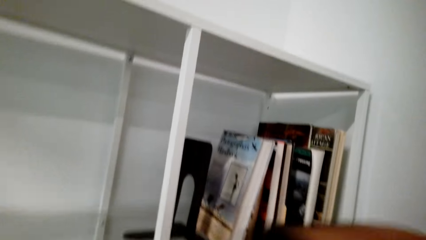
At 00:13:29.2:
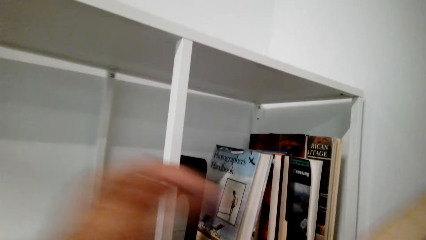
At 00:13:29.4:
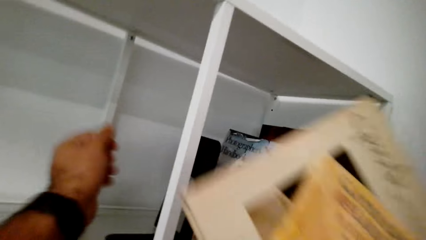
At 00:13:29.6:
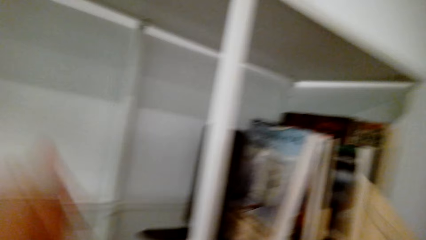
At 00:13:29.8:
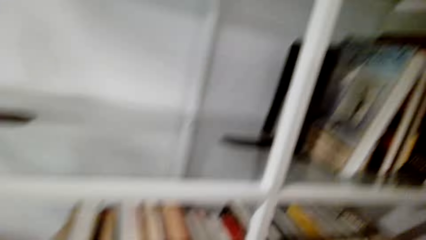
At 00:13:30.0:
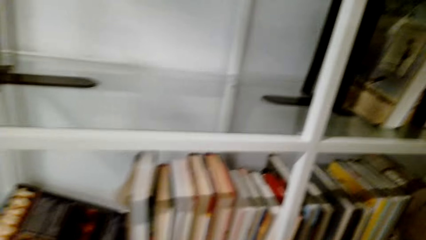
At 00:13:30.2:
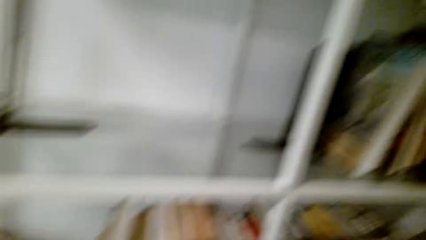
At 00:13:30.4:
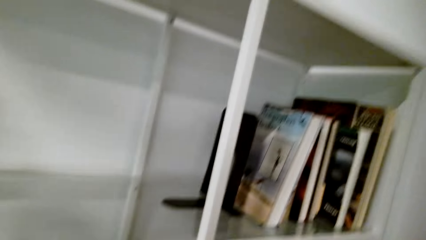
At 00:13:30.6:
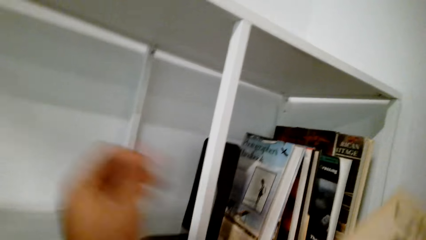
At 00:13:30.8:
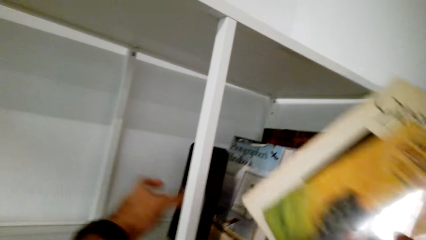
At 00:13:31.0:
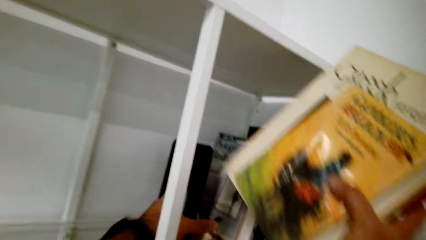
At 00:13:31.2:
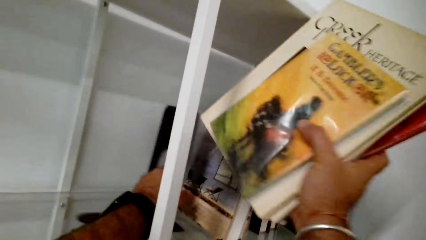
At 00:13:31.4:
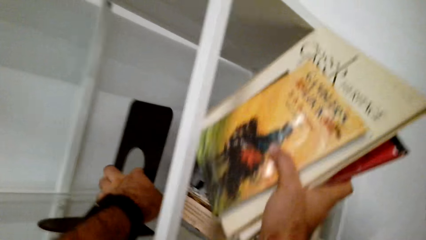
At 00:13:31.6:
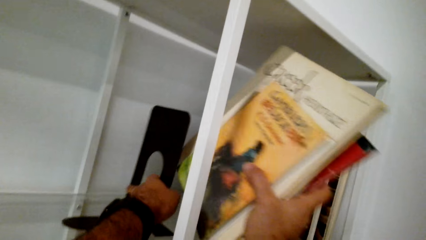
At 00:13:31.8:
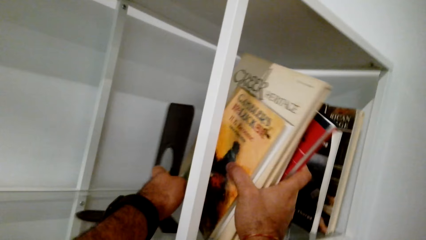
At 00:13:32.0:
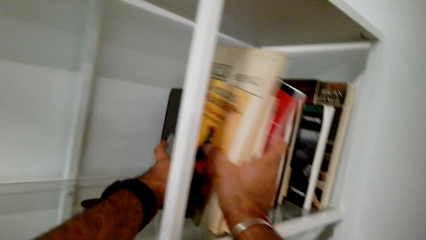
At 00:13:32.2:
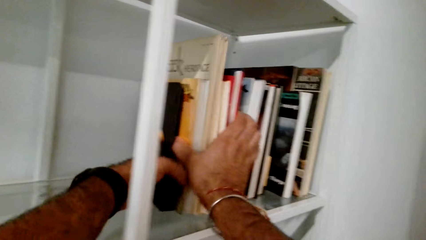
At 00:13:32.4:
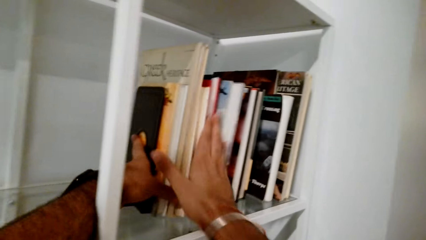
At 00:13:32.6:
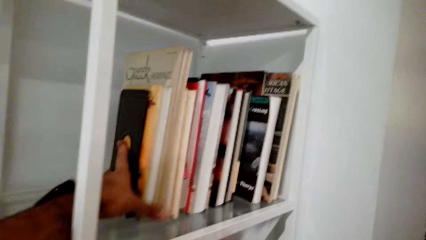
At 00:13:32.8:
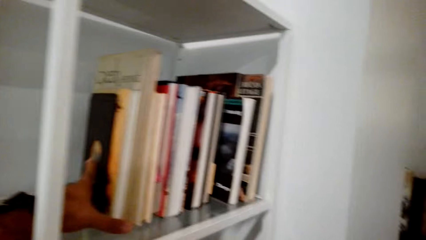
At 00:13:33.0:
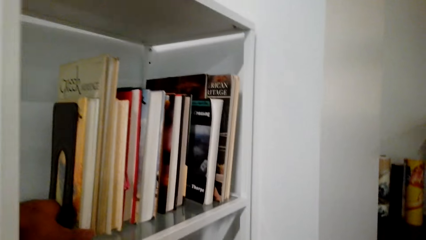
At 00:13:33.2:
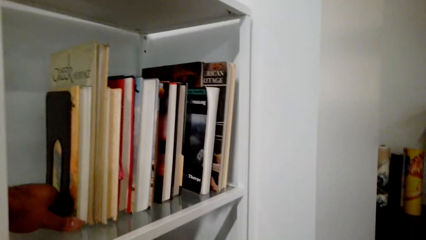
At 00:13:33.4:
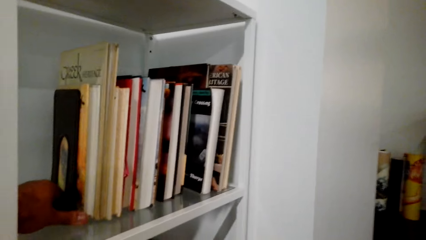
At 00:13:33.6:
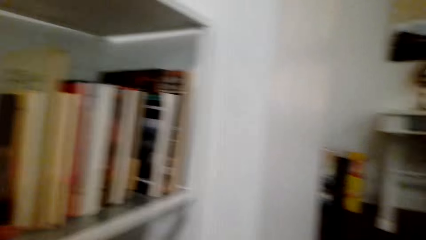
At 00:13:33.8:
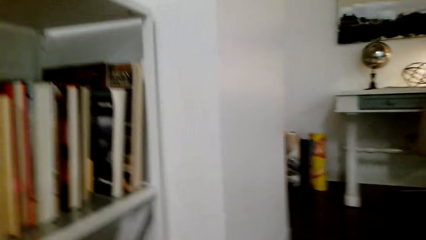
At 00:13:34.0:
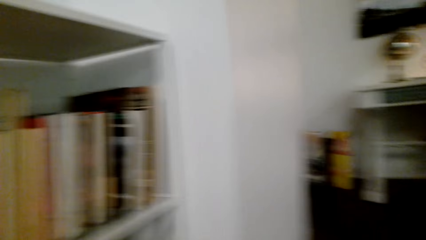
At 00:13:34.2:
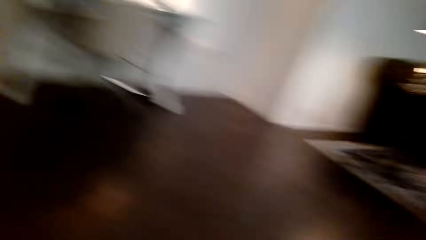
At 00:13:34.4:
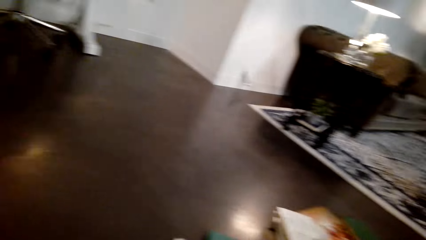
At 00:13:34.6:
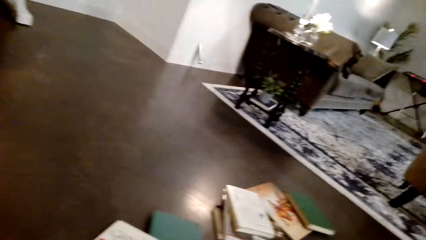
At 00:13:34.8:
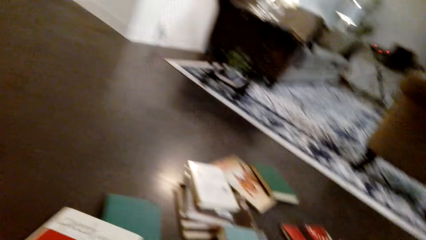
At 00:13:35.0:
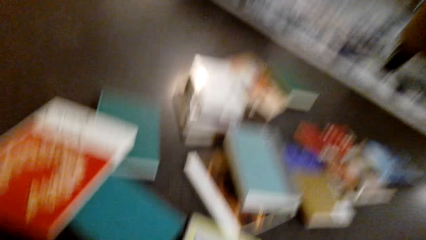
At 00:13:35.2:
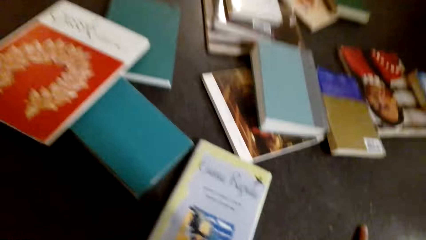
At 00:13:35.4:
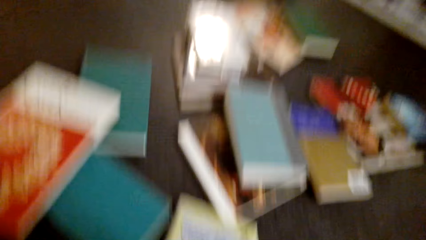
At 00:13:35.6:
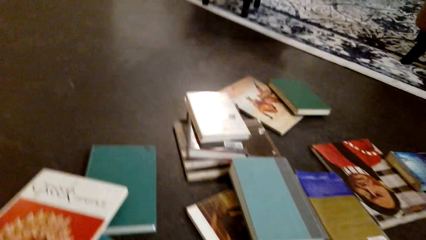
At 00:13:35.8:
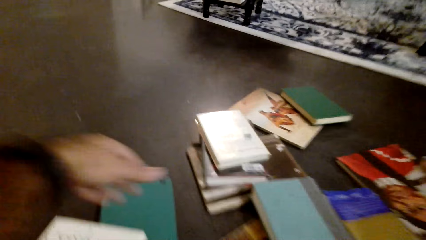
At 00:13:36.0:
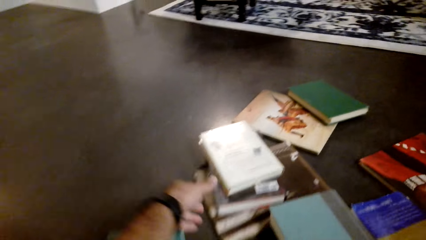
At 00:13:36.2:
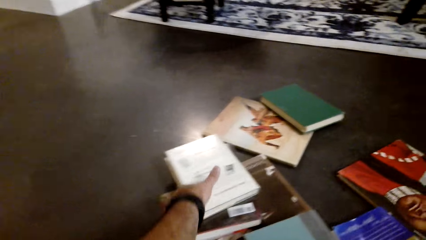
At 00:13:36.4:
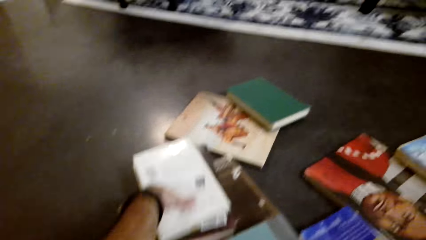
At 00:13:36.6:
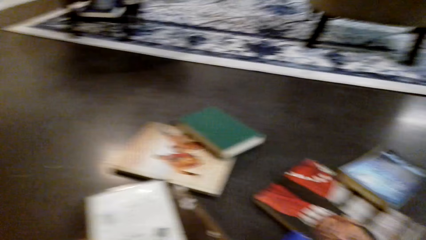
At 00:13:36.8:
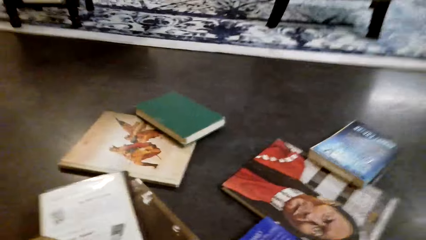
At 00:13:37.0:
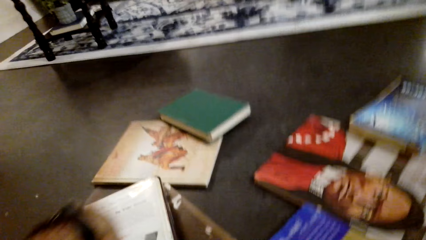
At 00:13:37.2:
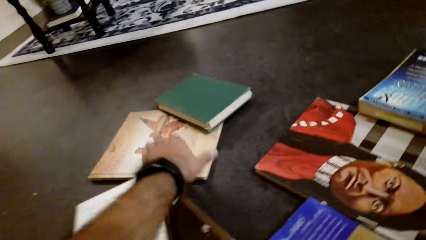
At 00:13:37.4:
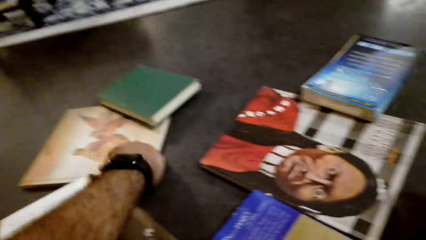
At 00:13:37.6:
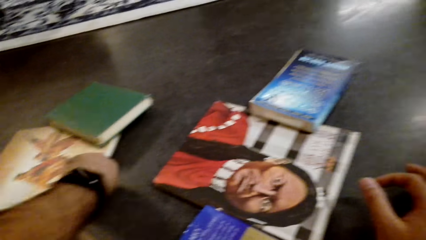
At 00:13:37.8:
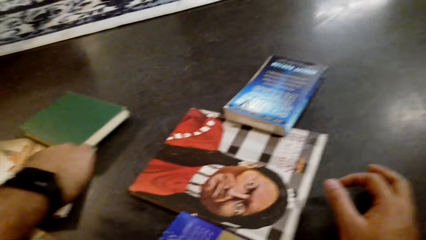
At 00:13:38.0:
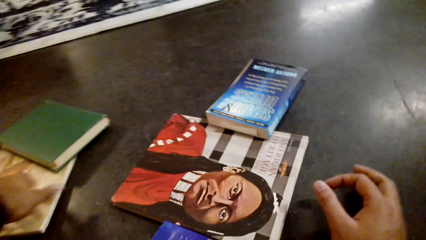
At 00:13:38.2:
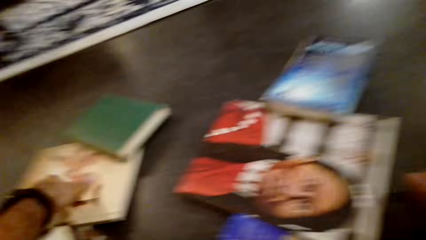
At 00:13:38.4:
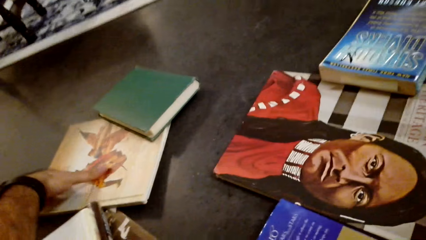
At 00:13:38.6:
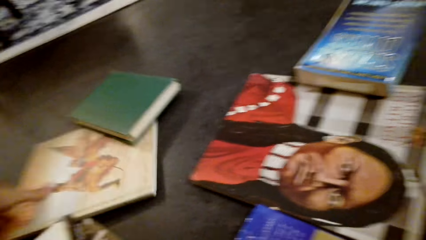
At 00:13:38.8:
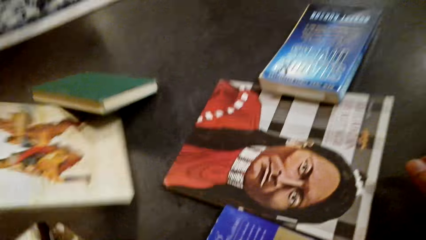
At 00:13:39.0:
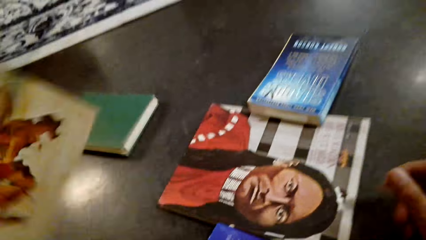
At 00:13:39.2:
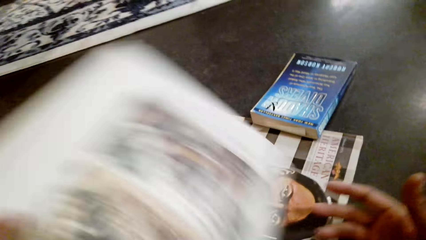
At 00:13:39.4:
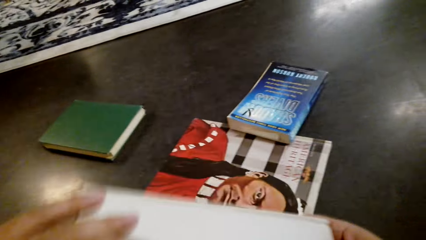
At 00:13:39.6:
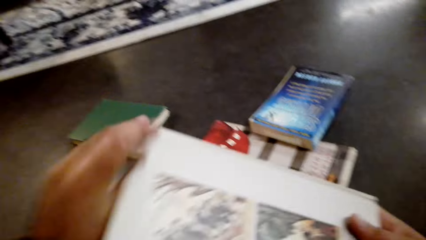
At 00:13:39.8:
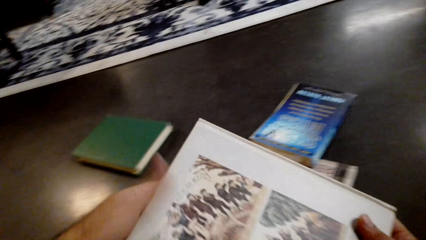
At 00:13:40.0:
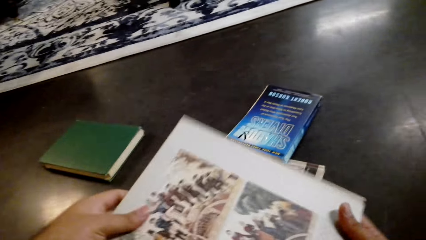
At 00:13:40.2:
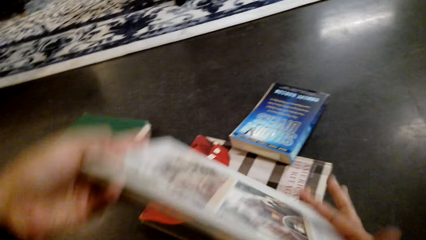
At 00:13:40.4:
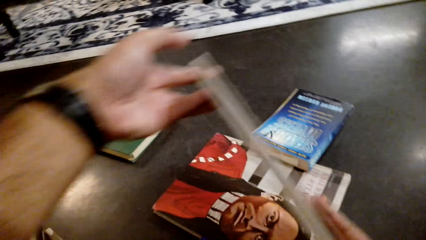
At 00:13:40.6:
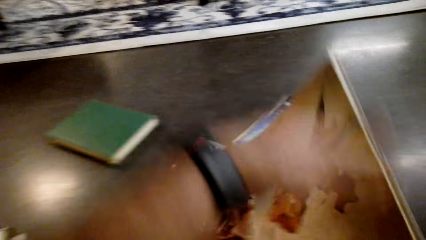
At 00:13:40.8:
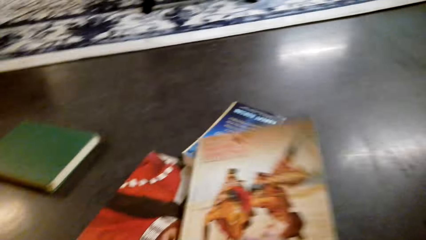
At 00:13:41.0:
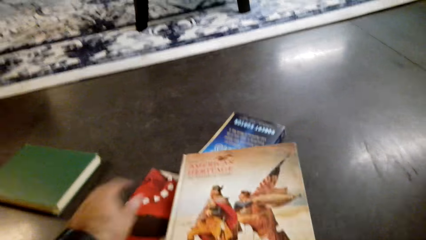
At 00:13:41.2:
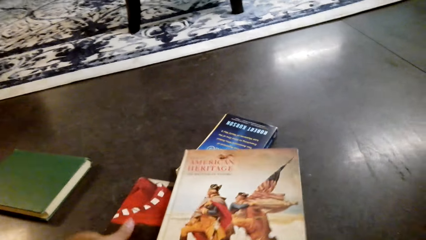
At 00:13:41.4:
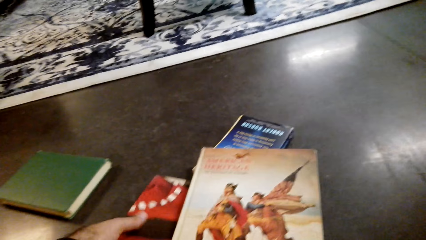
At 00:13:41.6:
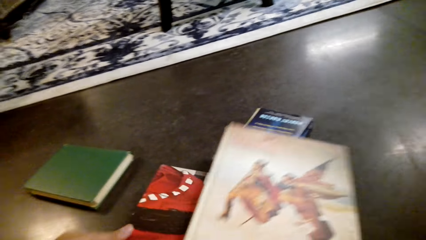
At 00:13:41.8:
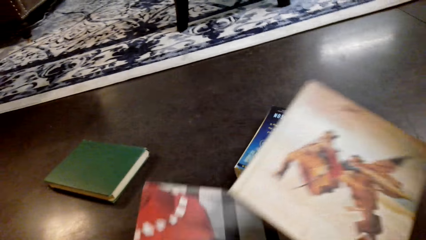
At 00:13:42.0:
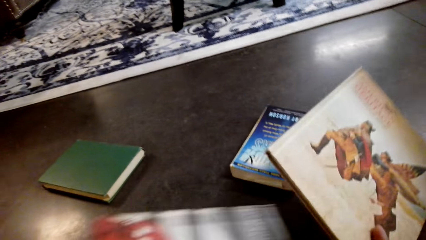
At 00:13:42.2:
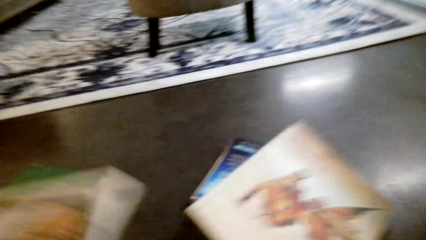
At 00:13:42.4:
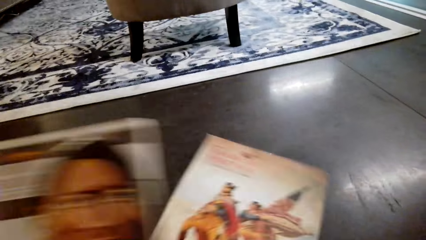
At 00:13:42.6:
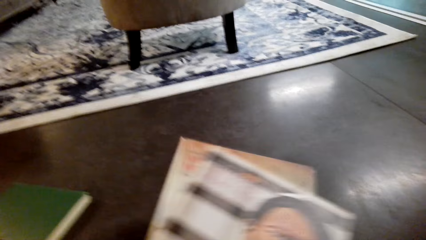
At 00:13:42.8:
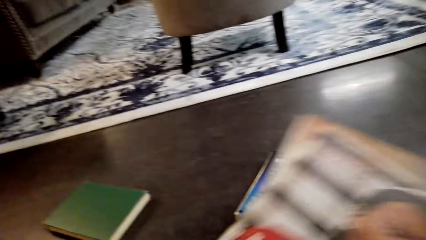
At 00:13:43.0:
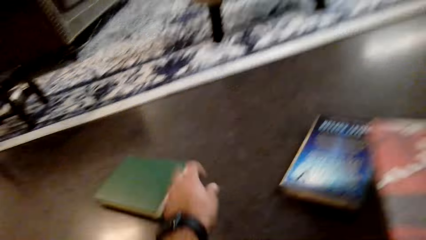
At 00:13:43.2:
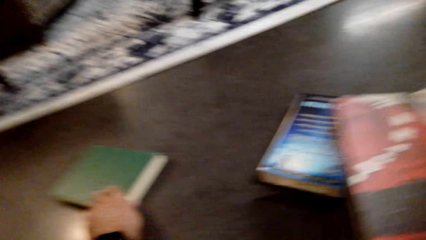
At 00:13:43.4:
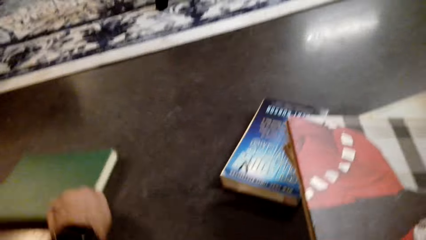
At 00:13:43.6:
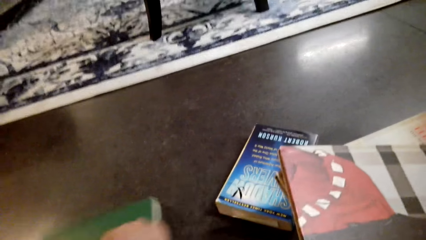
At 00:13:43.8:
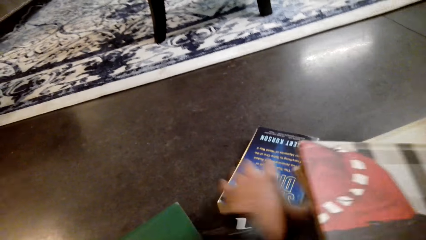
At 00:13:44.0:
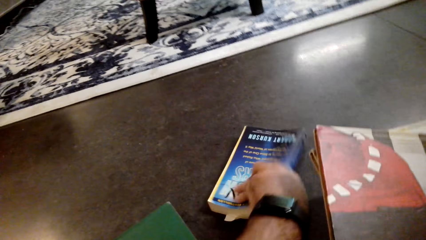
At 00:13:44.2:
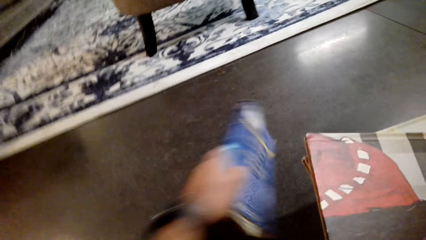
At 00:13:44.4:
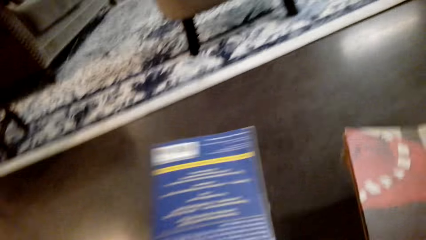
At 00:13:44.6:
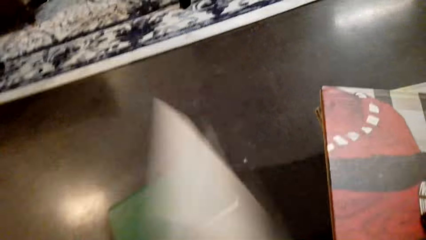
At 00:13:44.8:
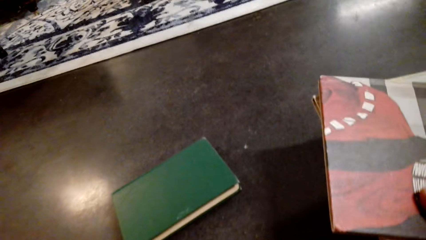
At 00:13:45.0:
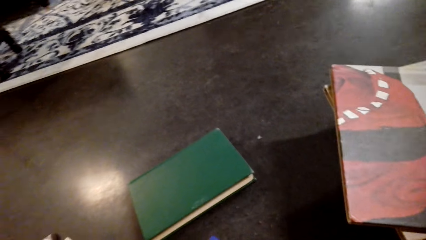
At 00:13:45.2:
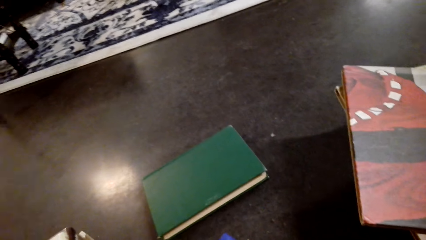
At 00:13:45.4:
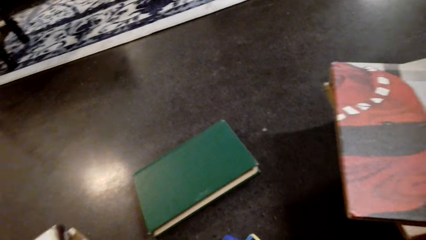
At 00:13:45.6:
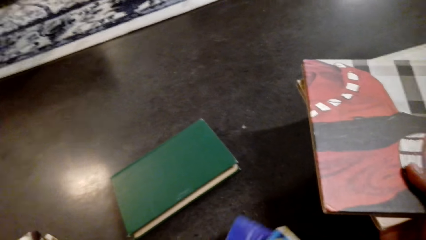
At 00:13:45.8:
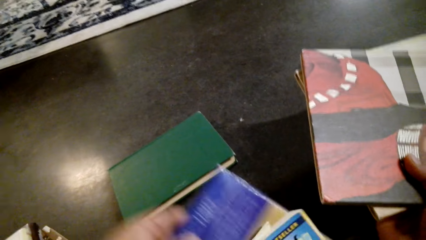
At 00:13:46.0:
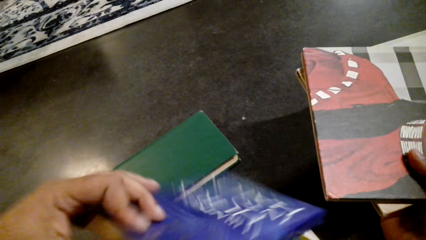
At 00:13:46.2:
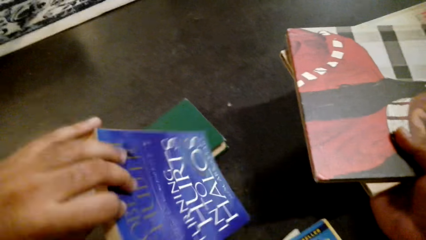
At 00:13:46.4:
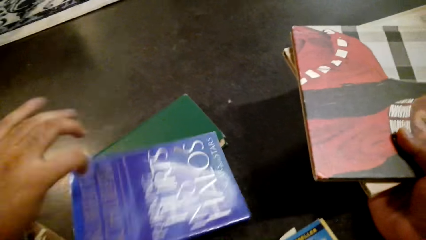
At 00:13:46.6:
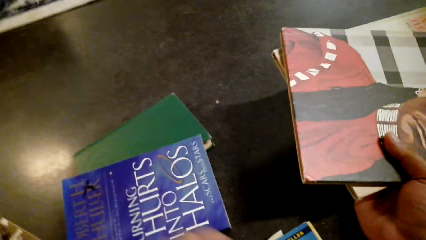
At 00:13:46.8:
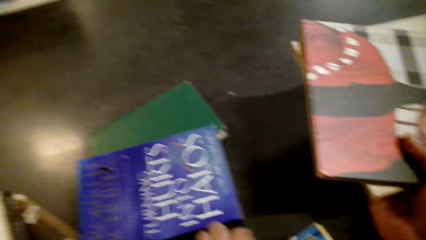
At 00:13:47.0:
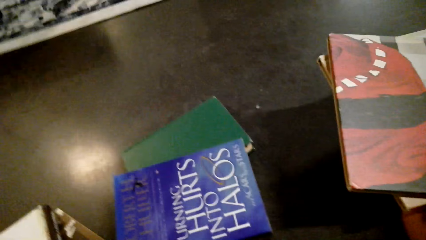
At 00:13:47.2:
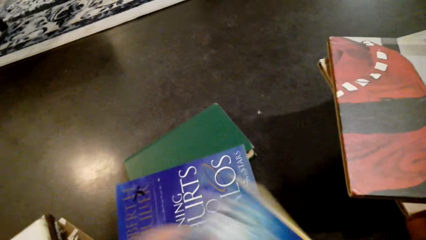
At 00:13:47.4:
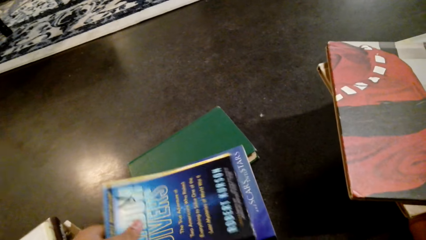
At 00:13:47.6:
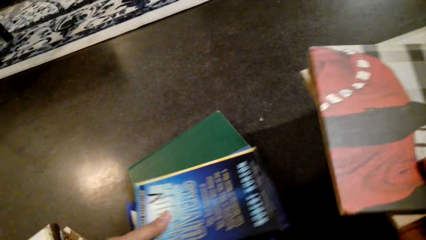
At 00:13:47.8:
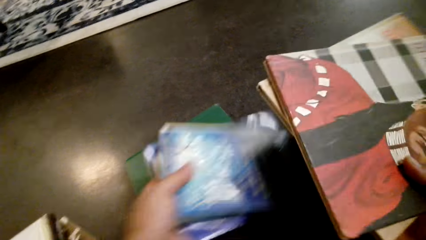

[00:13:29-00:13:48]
The camera wearer arranges the books in the shelf. They arrange the books on the table. They pick the books from the floor. They interact with someone.
